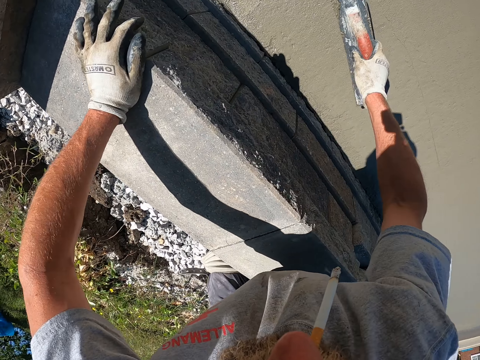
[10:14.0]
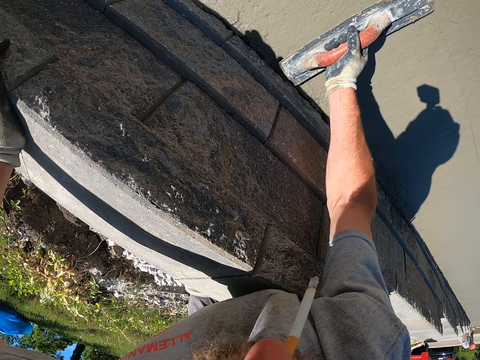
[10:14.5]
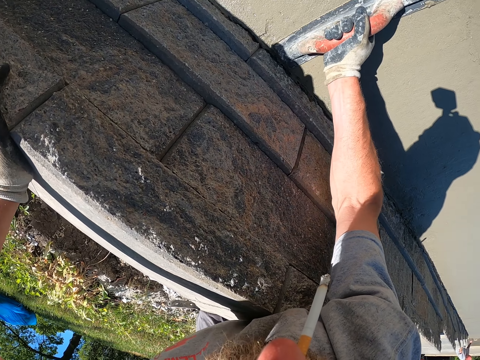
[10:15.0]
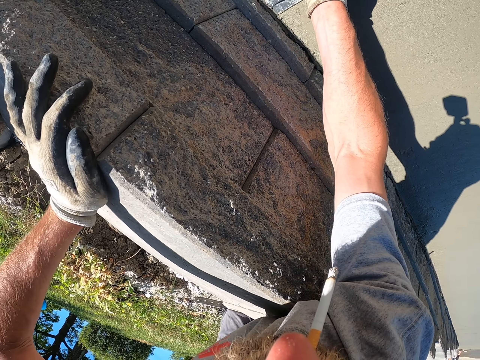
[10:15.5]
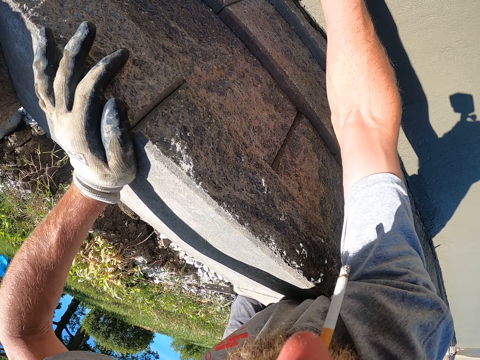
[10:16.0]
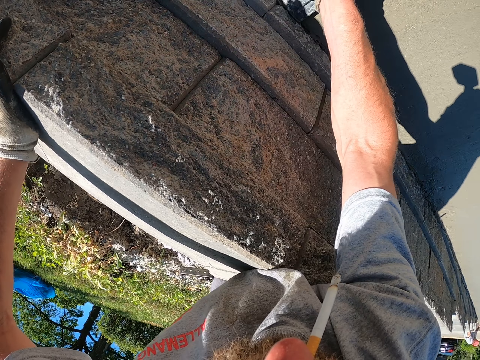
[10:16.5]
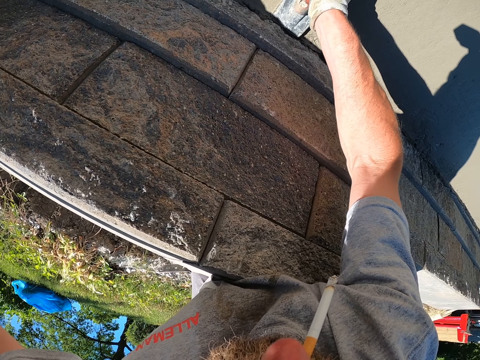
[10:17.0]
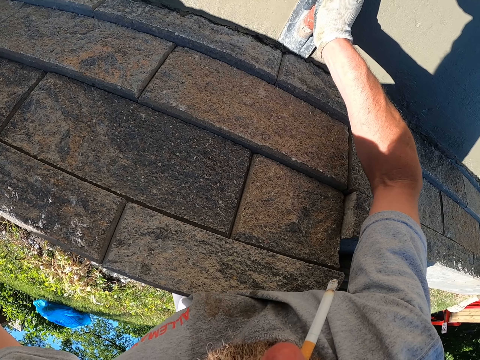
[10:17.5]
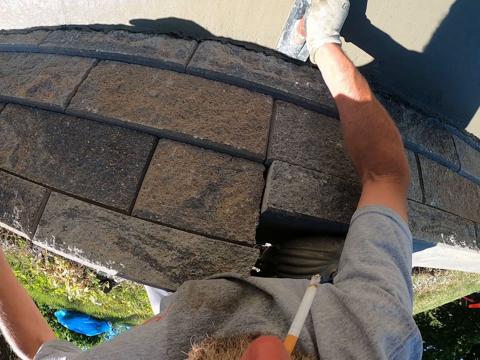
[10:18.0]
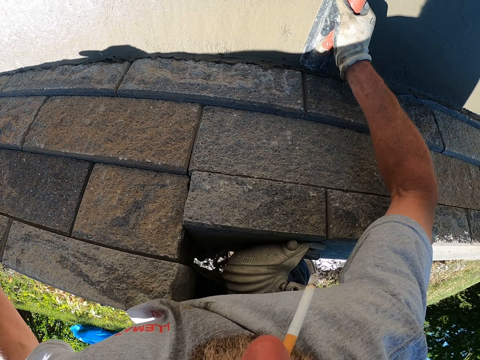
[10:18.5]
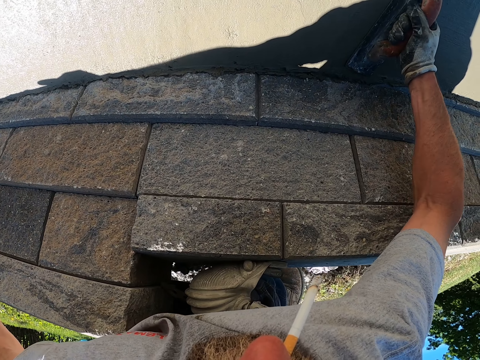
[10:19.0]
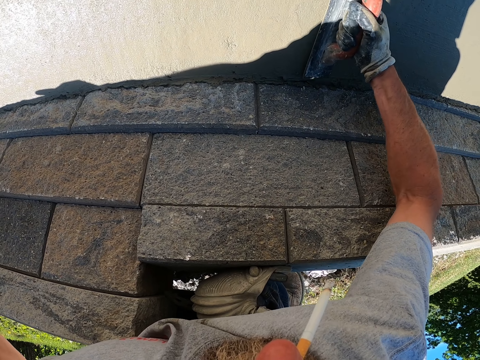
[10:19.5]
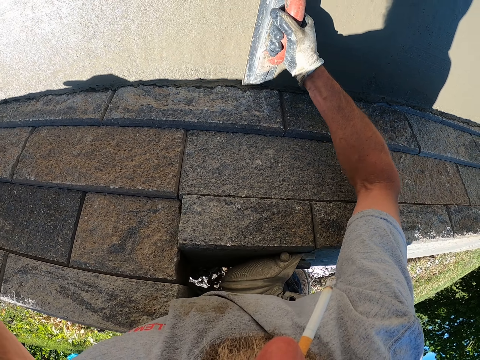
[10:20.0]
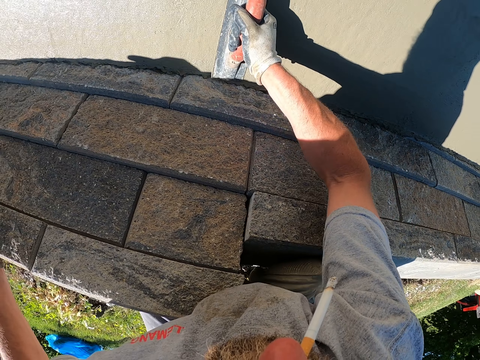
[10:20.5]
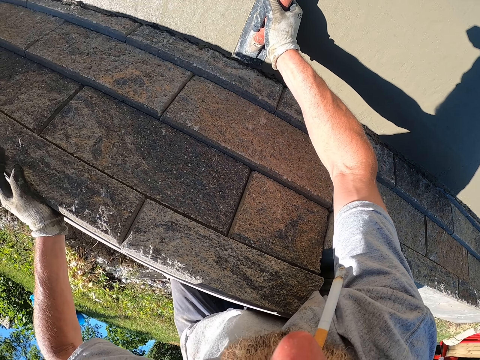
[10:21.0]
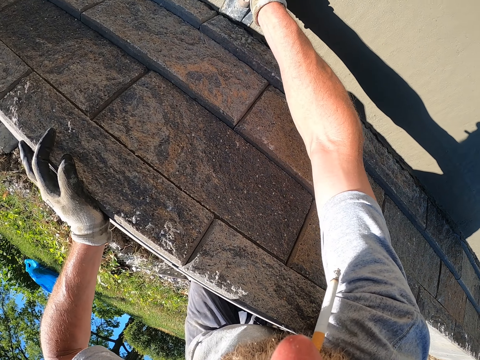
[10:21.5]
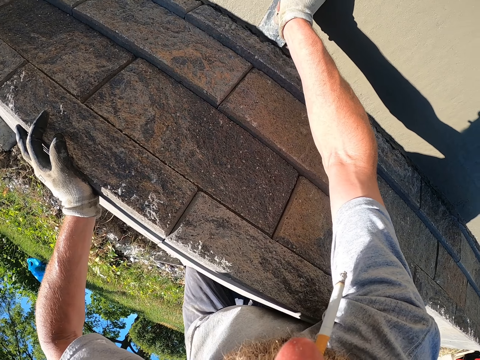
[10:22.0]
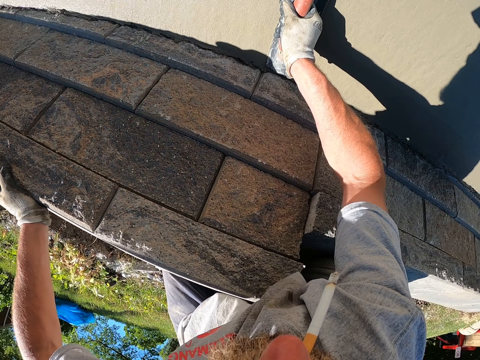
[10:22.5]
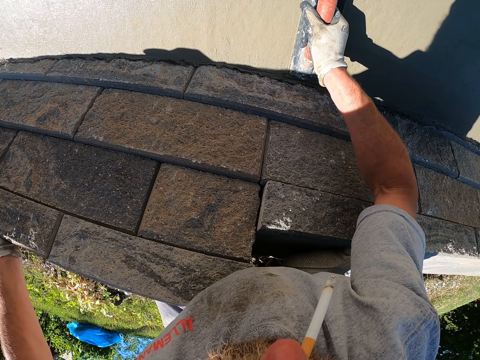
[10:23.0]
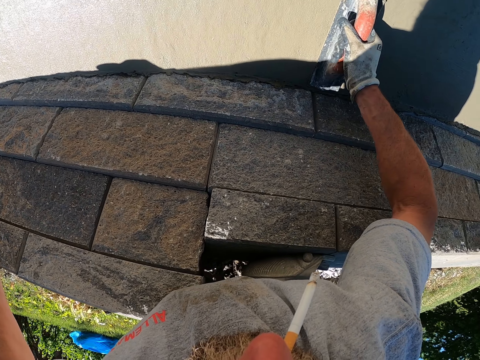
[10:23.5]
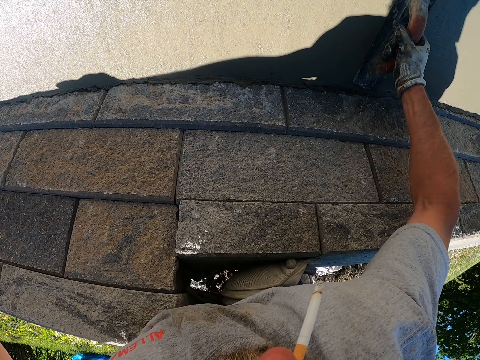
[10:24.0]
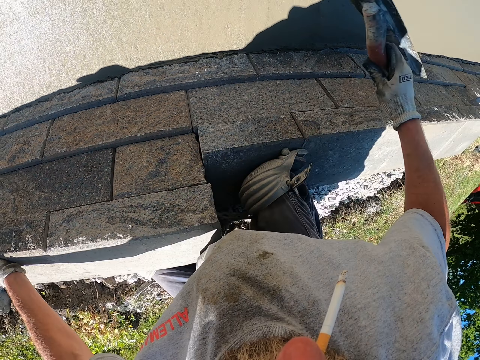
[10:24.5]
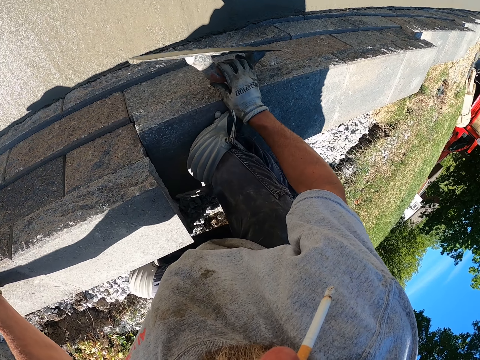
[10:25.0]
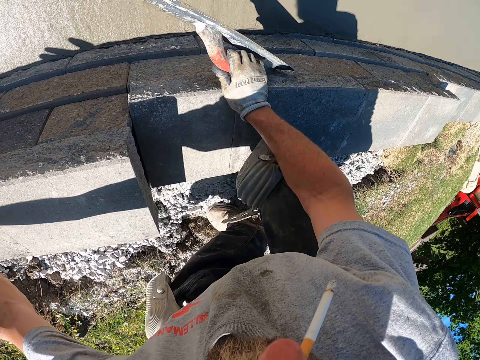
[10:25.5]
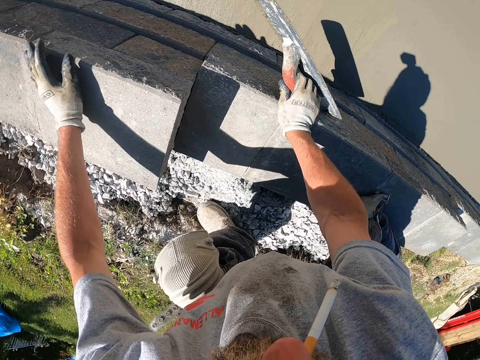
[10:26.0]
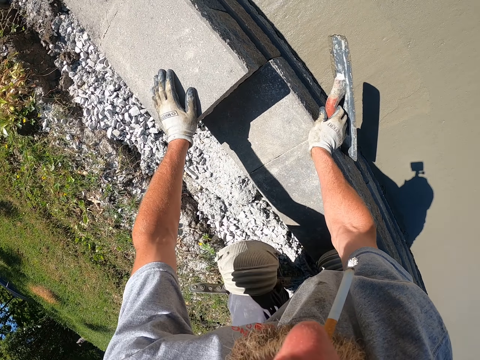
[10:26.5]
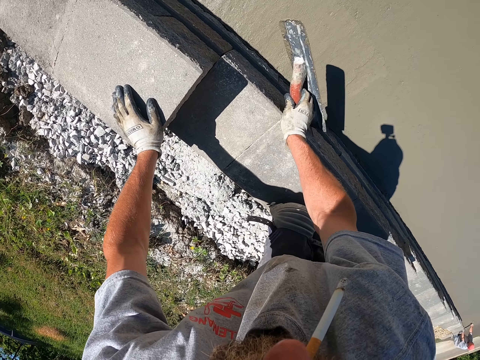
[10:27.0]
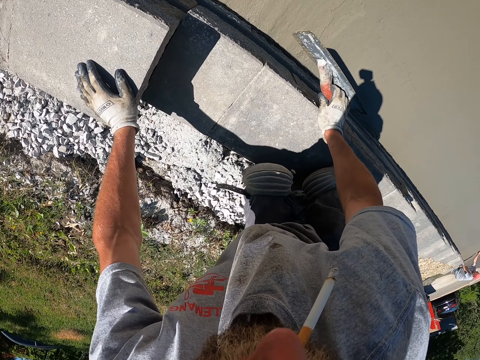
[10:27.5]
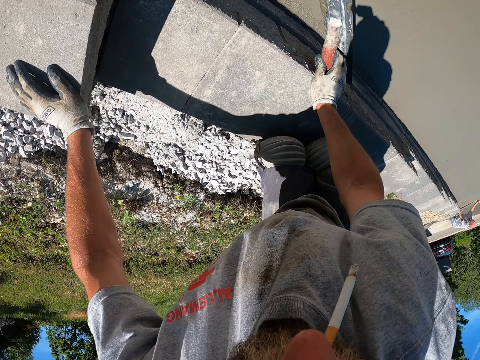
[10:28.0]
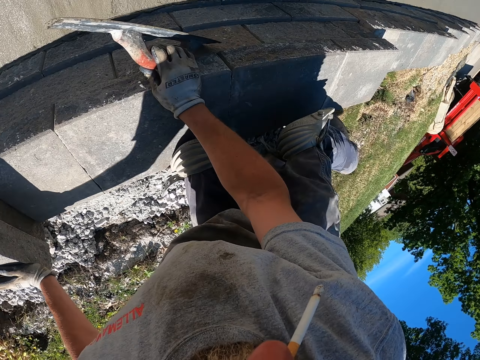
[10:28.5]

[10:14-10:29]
The camera wearer plasters the wall. They level the cement with a finishing trowel. They climb down the building.

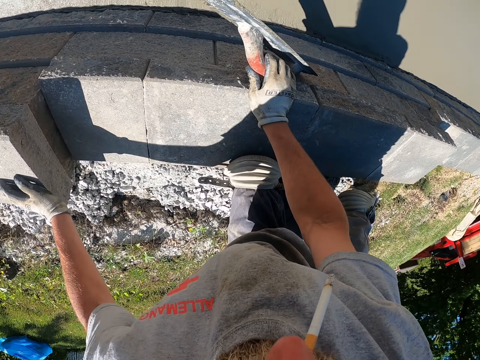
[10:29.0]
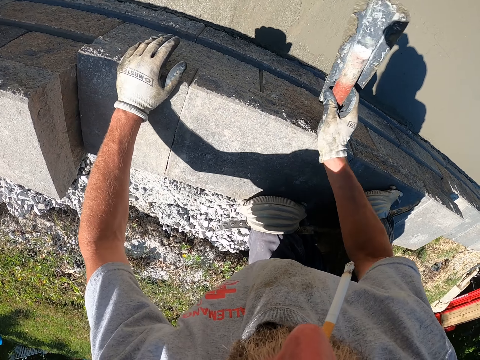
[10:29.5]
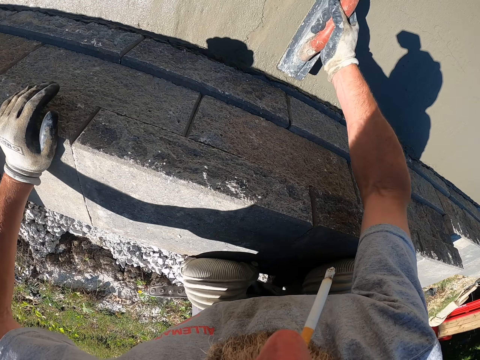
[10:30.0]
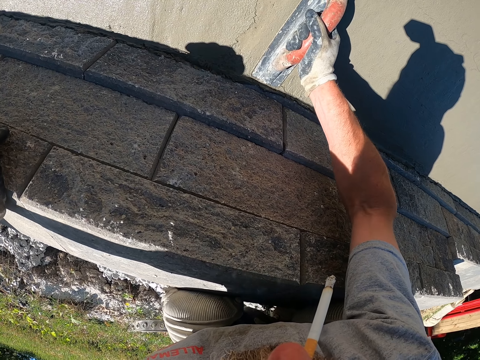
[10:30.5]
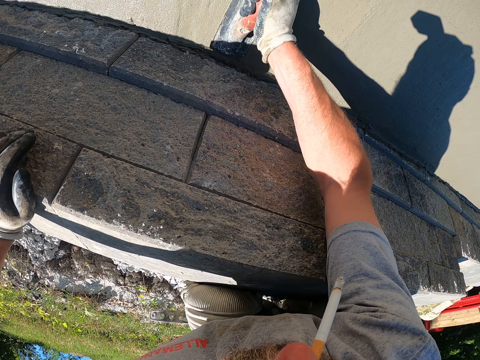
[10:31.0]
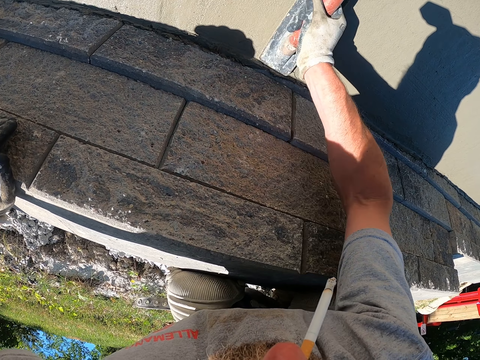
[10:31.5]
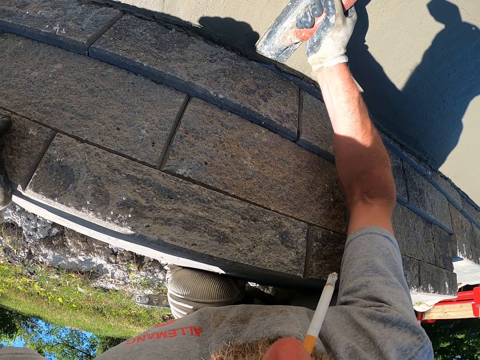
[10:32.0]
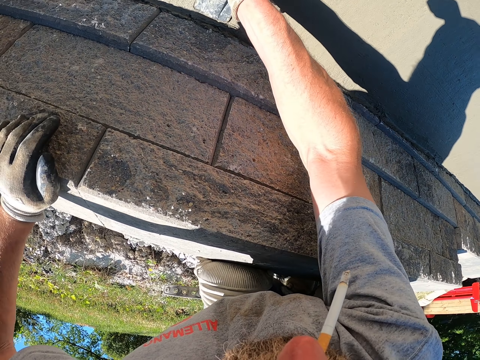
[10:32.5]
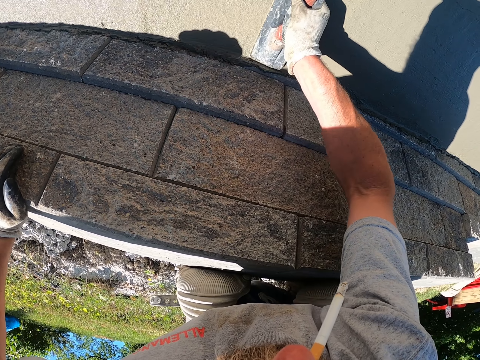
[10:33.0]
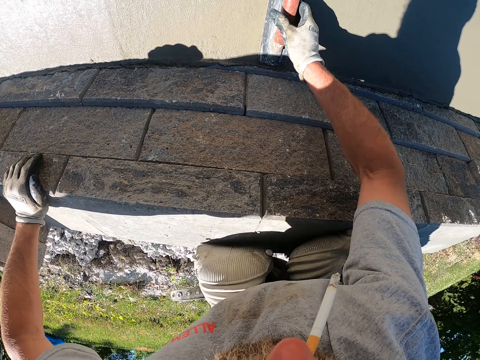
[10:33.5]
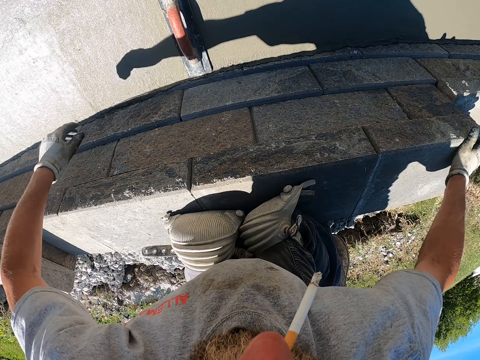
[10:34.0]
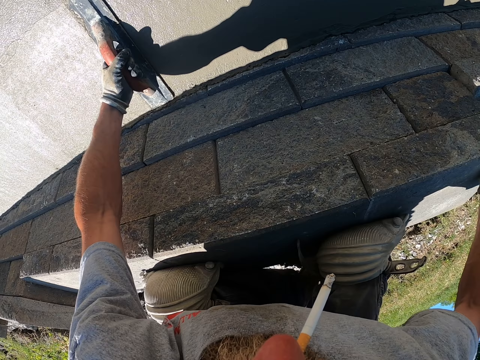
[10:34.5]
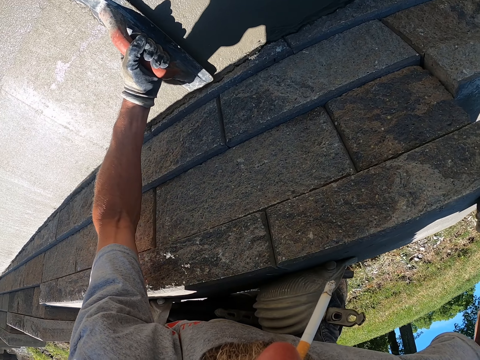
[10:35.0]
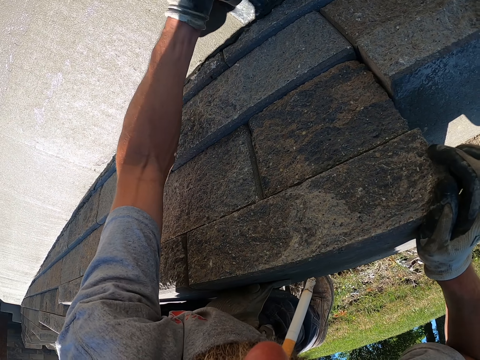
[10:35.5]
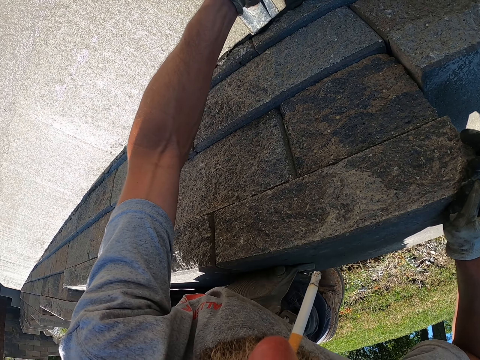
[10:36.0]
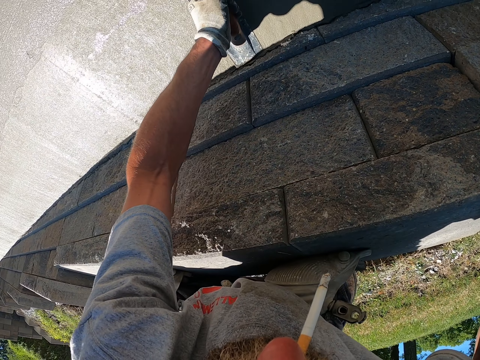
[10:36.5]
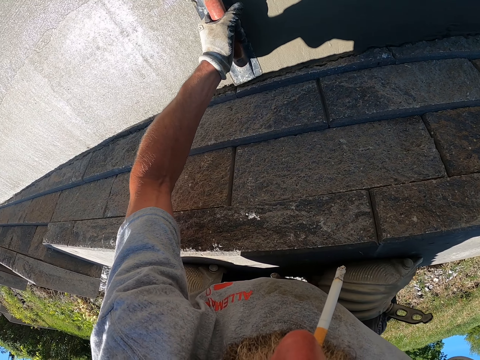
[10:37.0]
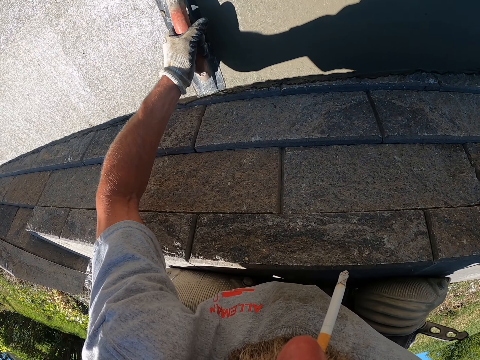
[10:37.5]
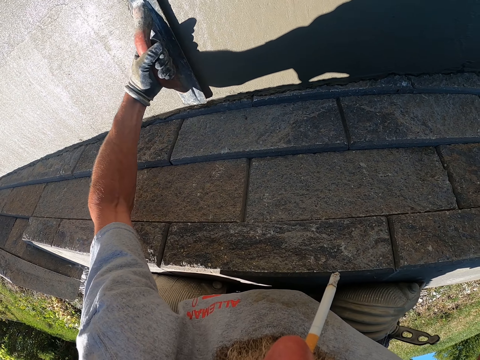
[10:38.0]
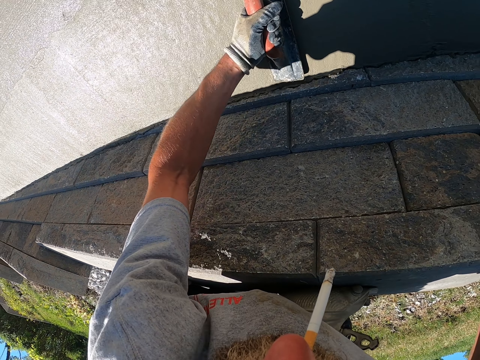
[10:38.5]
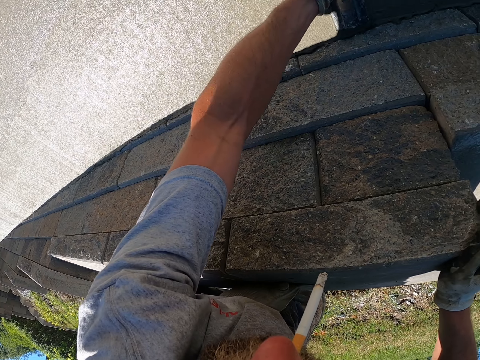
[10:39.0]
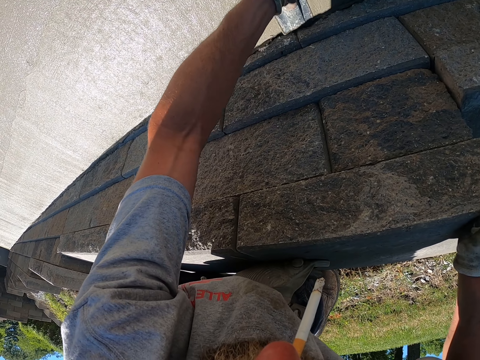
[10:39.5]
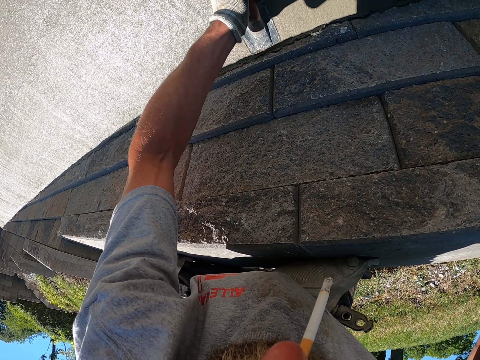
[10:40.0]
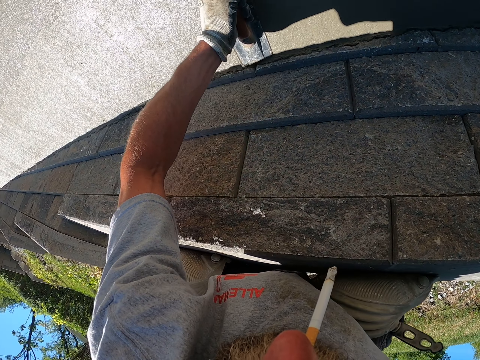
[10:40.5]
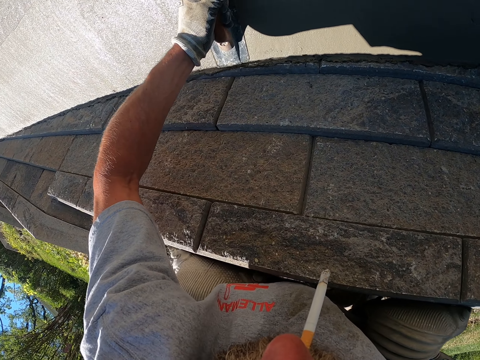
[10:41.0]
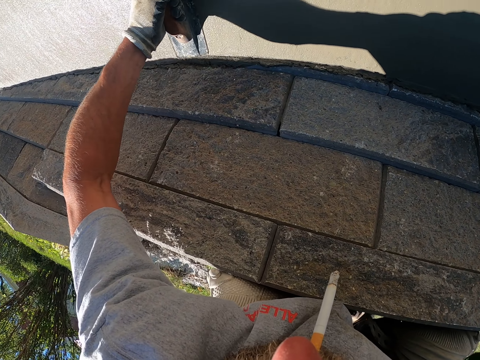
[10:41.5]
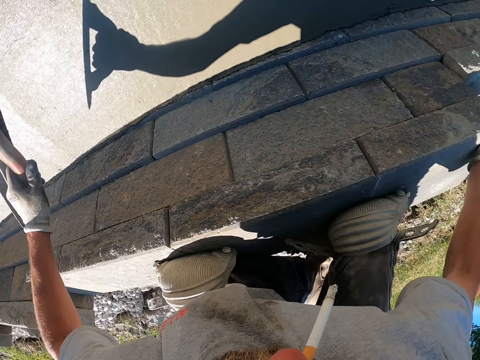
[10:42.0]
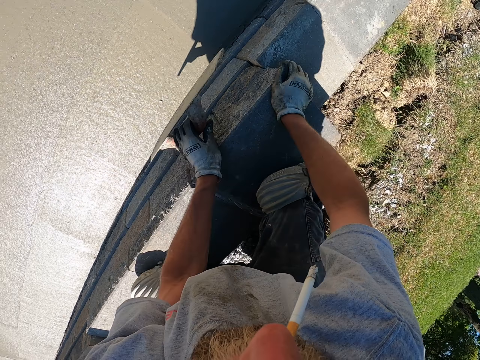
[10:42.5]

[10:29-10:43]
The camera wearer plasters the wall.
